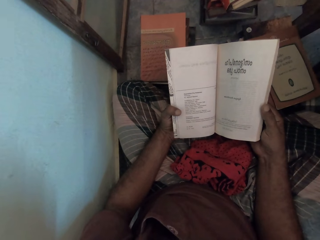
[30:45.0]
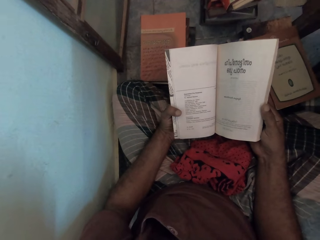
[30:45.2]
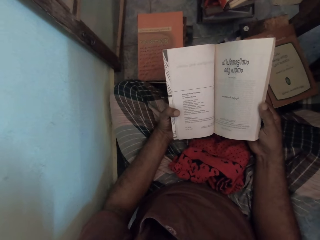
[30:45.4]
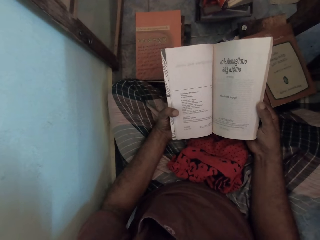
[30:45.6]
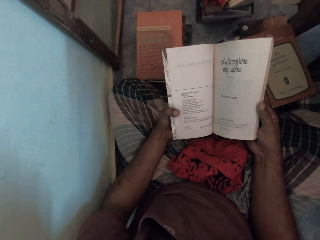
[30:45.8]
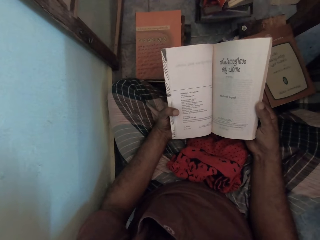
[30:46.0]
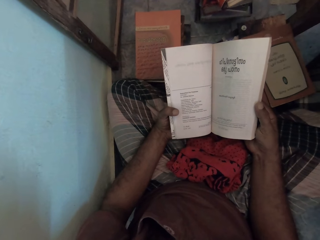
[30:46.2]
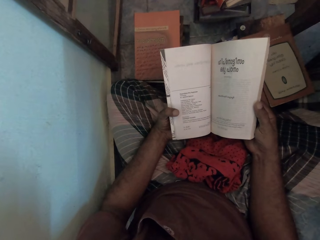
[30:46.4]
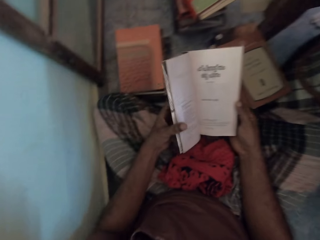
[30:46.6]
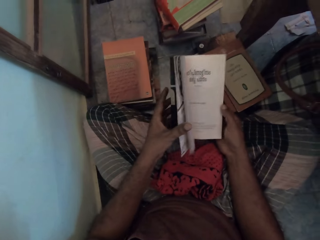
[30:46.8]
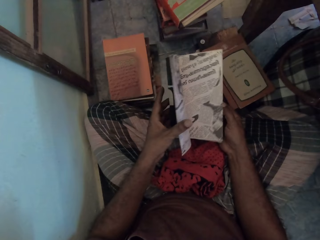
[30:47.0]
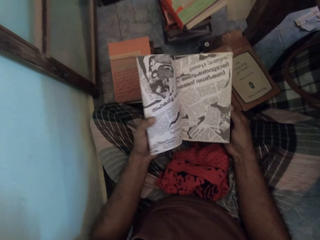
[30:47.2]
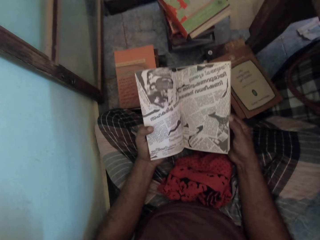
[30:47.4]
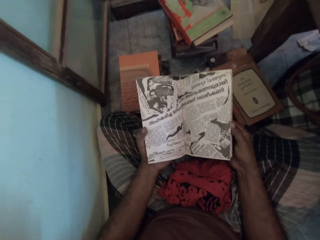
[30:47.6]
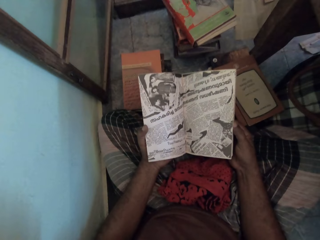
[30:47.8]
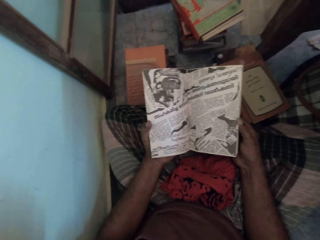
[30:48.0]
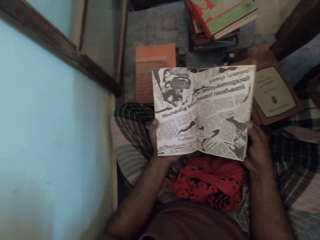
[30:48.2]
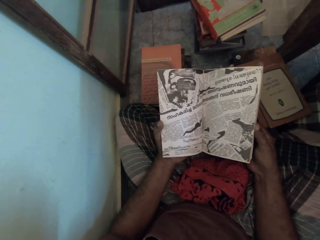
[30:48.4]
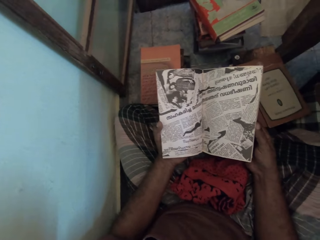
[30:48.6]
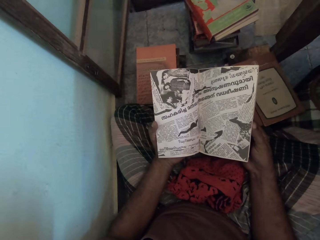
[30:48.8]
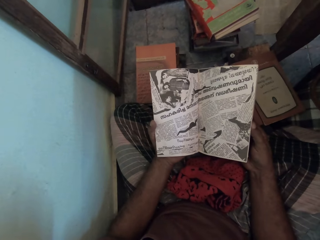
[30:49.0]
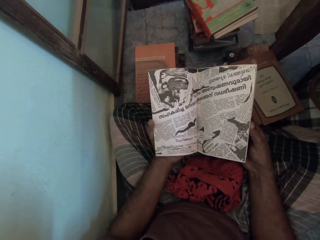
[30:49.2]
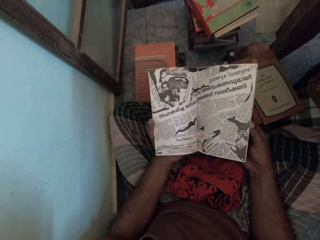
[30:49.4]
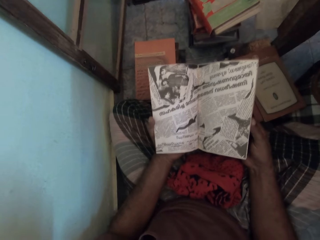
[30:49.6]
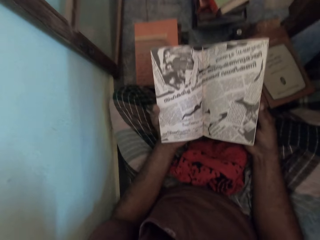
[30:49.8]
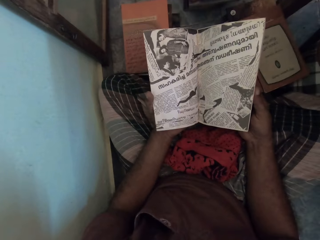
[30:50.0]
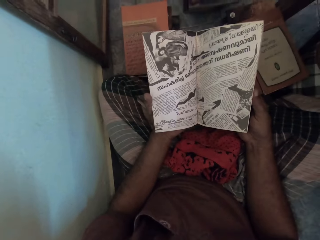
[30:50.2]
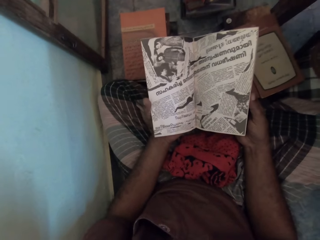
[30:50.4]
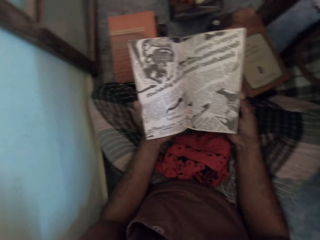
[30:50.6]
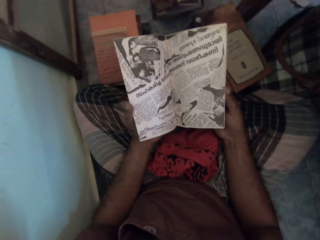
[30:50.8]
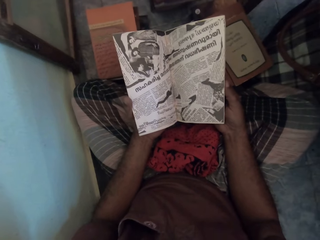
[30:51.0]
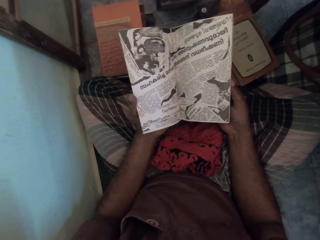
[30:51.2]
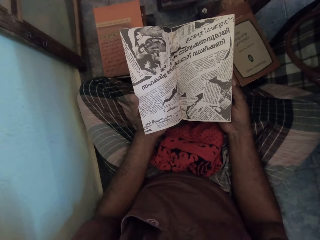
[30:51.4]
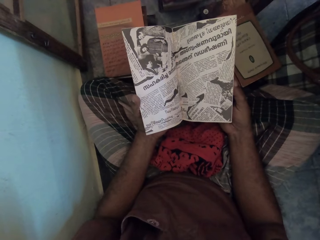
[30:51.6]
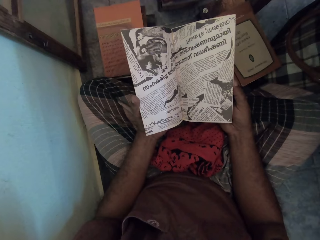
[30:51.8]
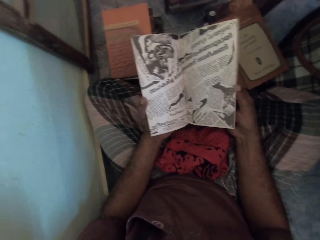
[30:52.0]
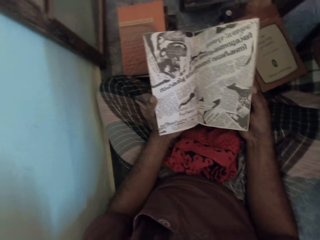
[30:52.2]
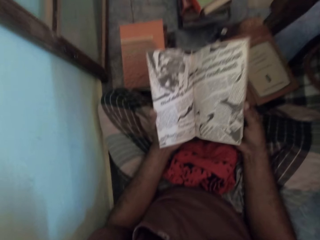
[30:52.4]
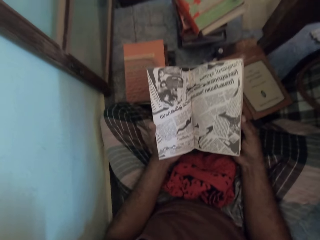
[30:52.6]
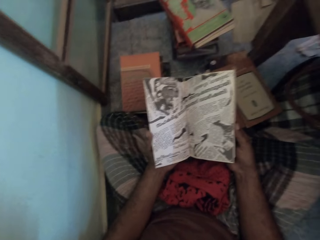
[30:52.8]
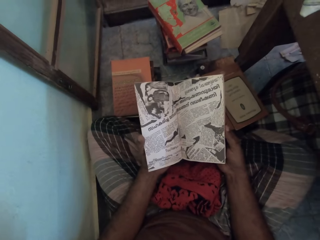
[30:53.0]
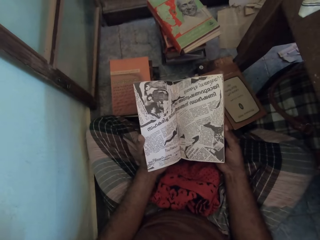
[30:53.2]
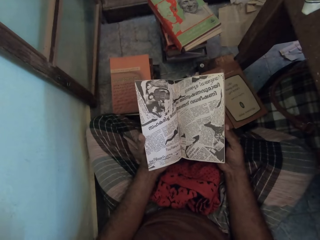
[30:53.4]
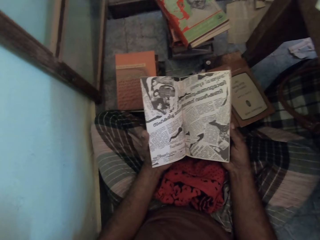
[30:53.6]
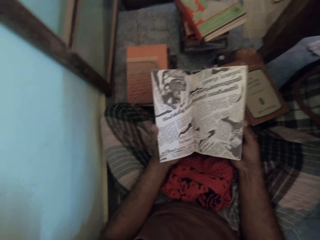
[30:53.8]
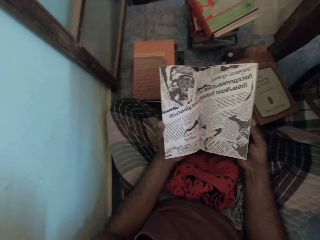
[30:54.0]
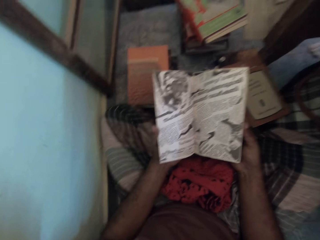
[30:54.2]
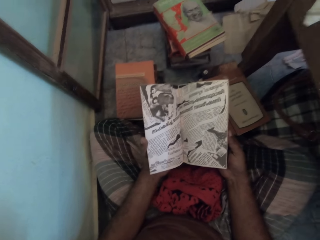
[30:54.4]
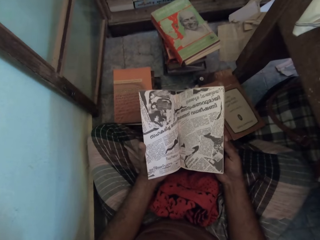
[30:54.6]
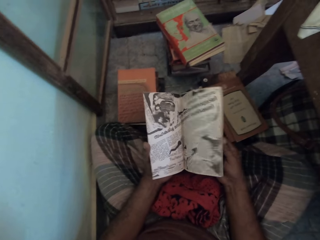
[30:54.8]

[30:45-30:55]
The camera wearer moves the book pages. They open the page of the novel. They read the book. They open the page of the novel again.

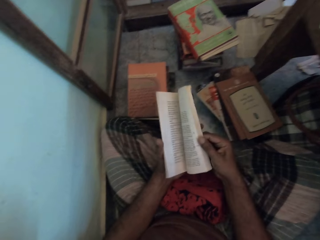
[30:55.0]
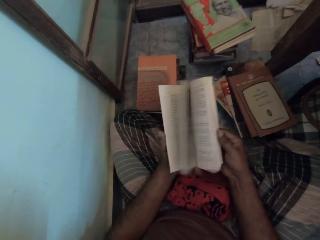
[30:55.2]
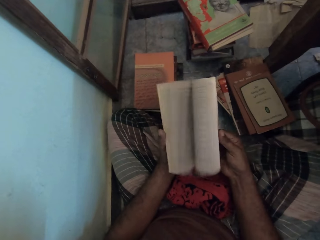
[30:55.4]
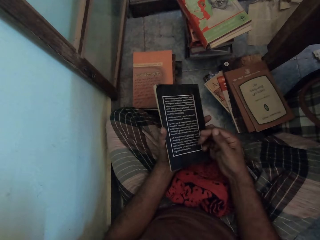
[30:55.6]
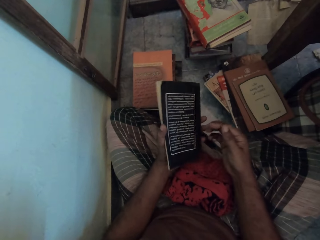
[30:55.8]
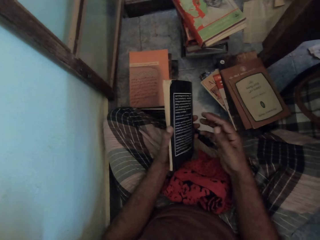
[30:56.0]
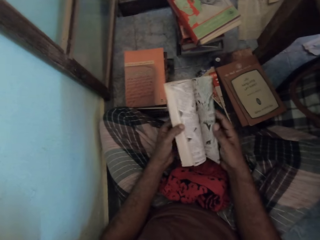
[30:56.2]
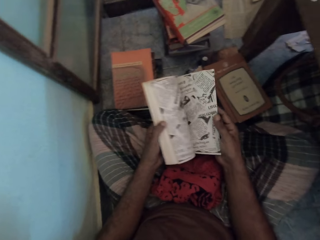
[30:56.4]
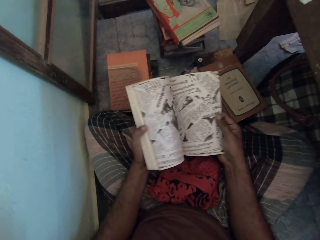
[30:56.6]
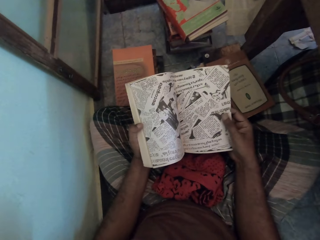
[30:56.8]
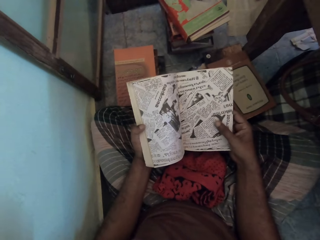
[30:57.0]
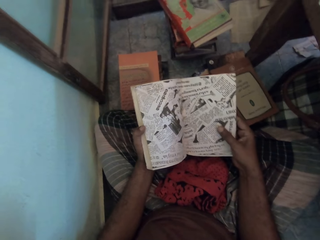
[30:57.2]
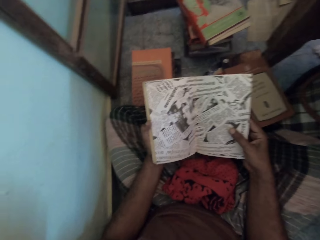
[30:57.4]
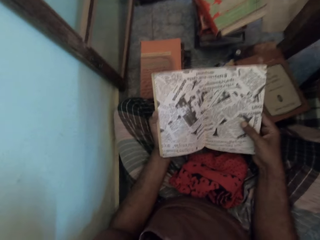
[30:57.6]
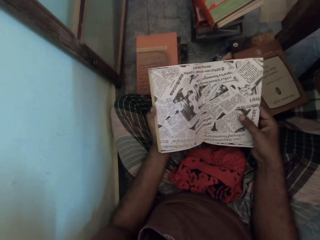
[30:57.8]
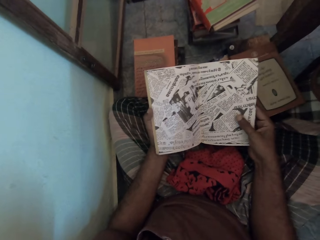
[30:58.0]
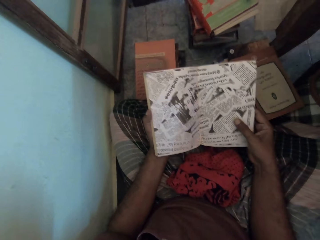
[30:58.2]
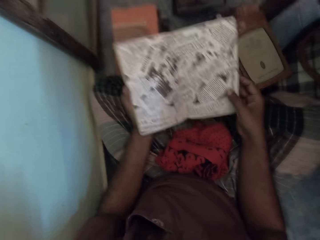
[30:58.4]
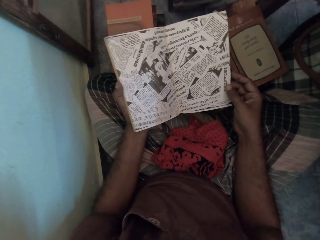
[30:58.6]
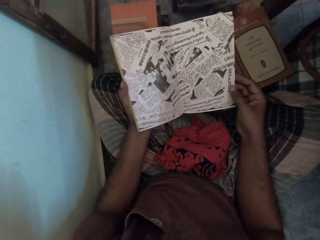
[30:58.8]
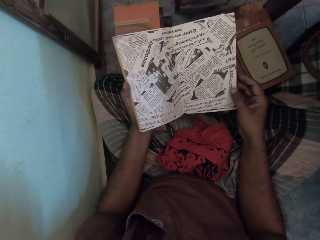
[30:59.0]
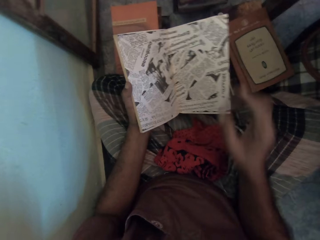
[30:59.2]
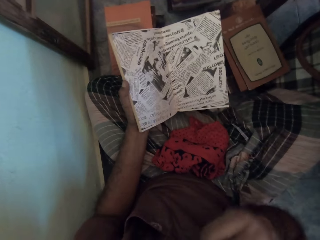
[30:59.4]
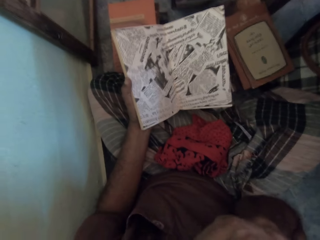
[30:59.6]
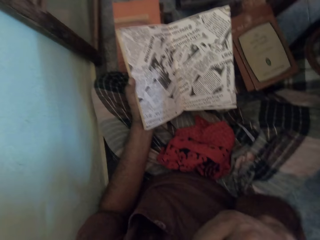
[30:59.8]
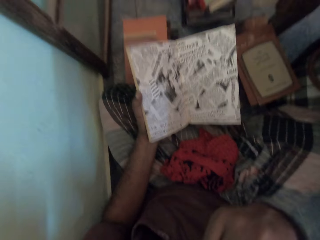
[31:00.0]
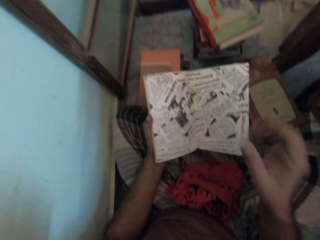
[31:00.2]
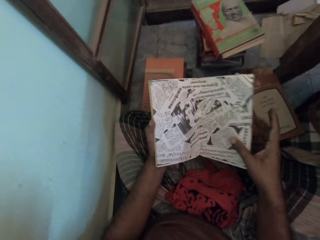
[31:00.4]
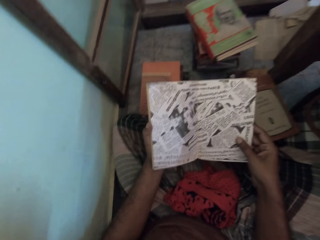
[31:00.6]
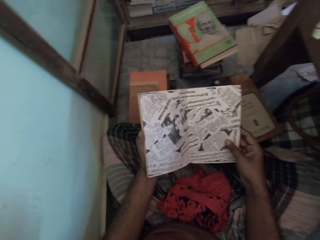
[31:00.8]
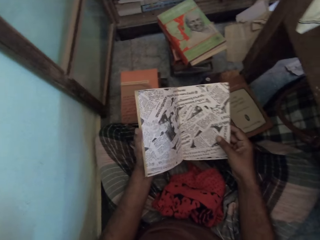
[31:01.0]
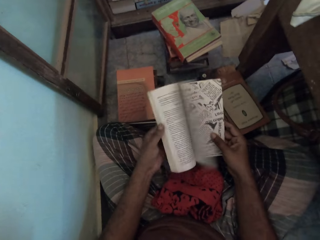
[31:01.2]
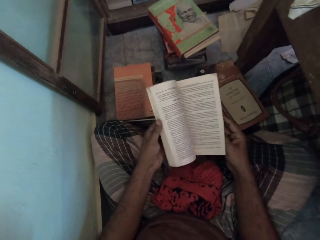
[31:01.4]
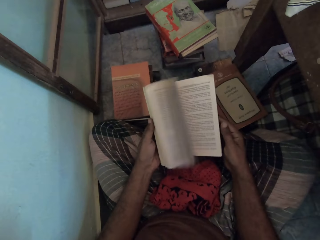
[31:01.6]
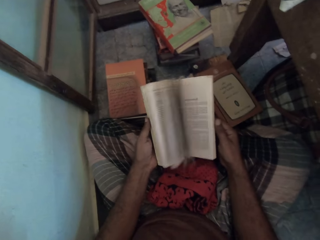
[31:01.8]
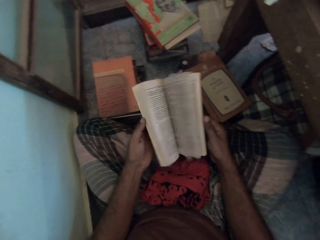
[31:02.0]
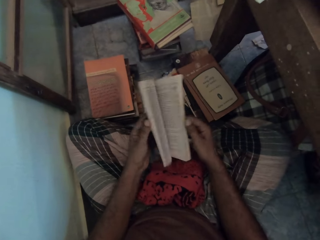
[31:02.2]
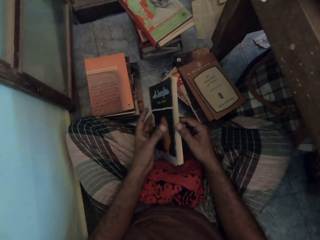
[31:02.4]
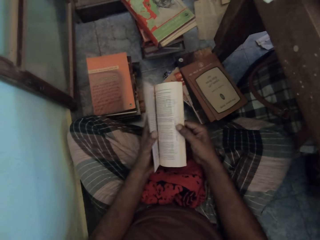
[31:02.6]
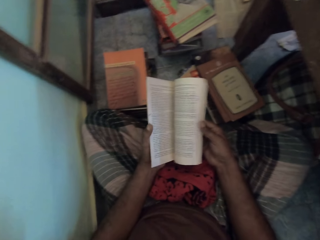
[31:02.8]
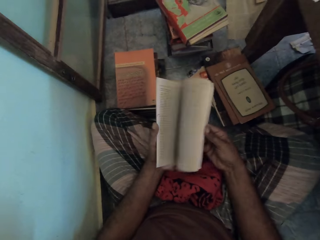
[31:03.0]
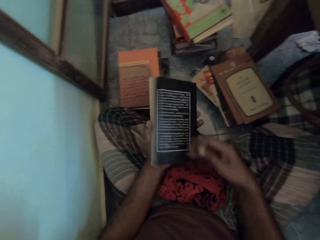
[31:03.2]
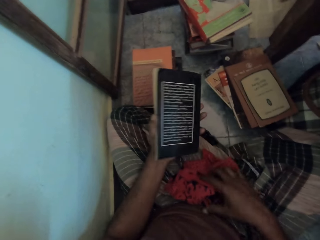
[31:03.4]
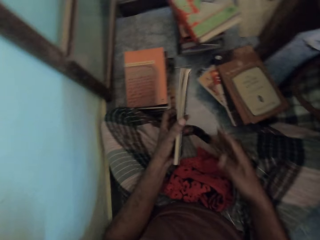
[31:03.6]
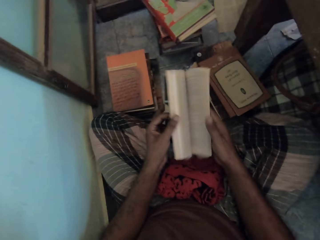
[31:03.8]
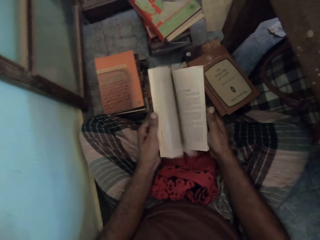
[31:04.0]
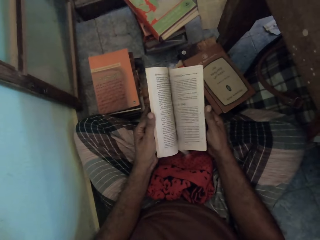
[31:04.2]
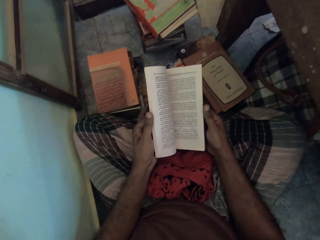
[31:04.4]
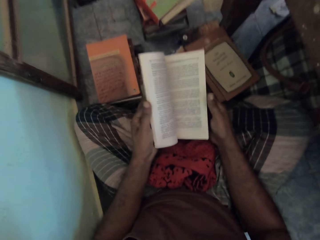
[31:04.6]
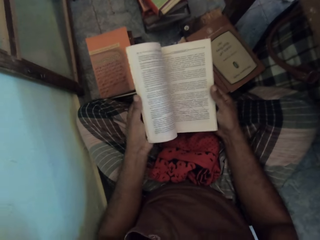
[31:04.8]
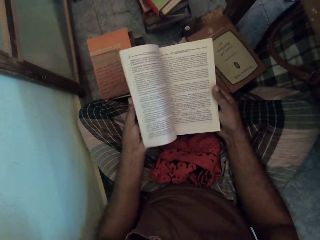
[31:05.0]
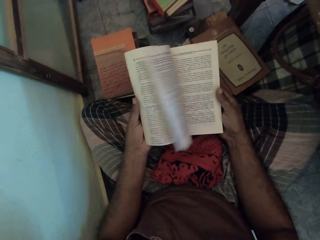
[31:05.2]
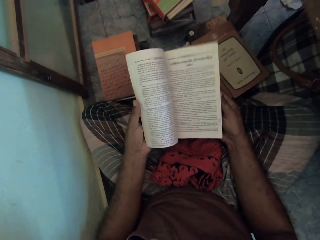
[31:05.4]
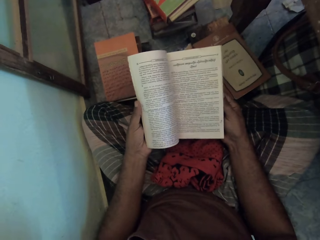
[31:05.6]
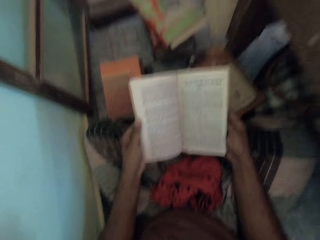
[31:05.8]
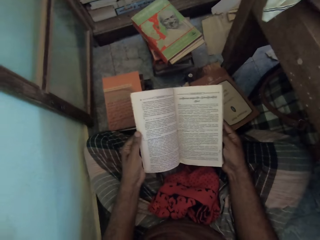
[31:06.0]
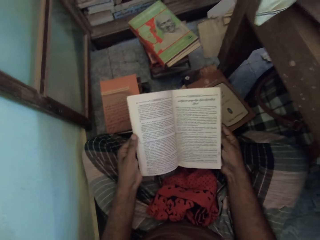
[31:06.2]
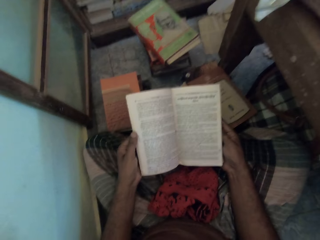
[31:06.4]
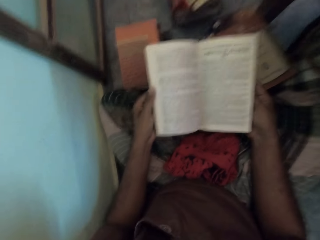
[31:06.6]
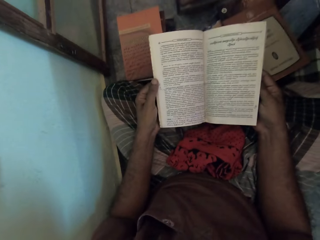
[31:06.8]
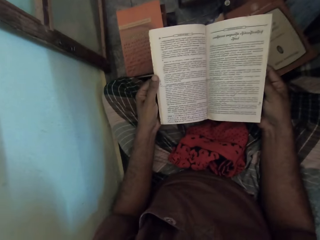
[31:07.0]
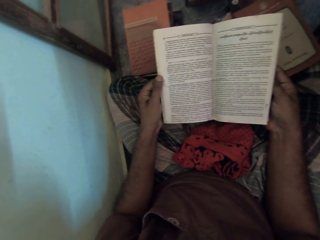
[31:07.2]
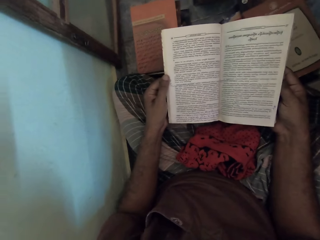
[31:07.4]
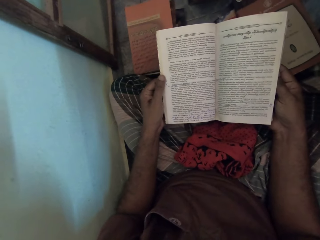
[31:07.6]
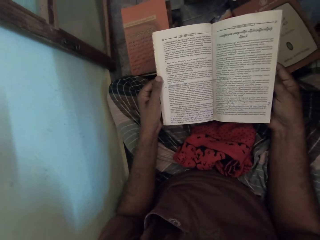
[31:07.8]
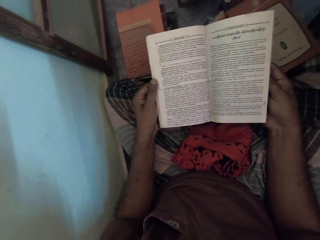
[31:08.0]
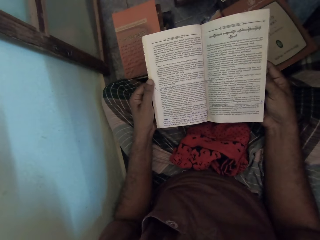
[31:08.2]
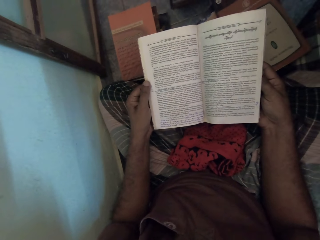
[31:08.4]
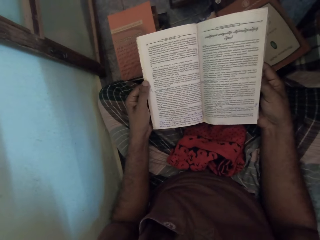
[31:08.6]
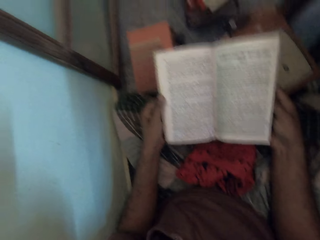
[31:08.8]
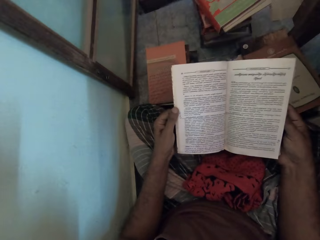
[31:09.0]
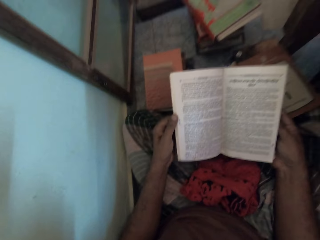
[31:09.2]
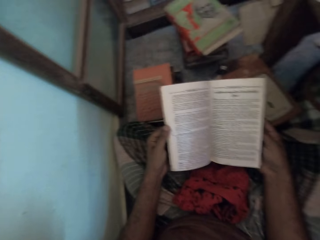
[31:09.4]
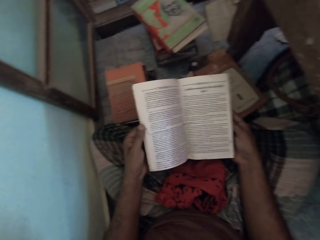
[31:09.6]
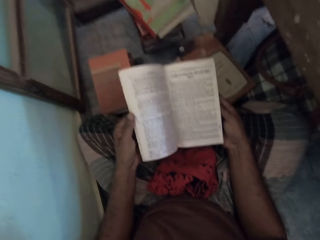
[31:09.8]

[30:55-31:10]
The camera wearer flips the page of the novel. He reads the novel. He scratches his face with his right hand. He holds the novel with both hands and flips the page of the novel. He reads the novel.
